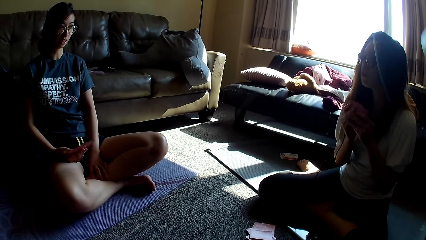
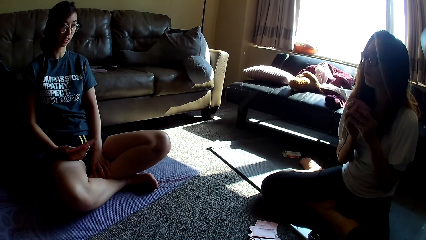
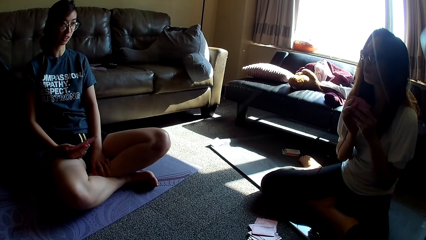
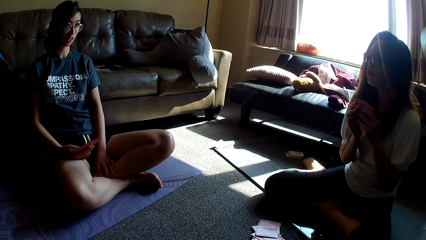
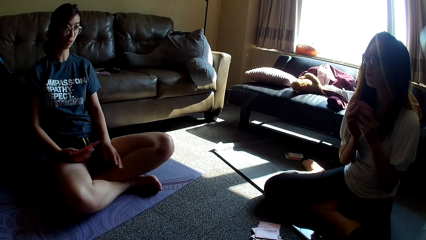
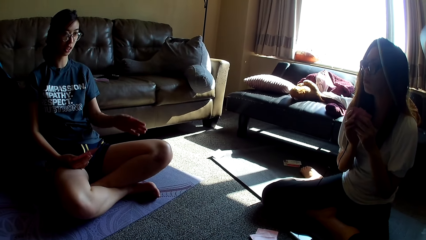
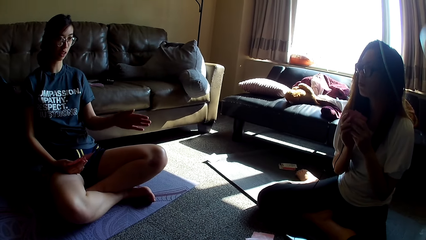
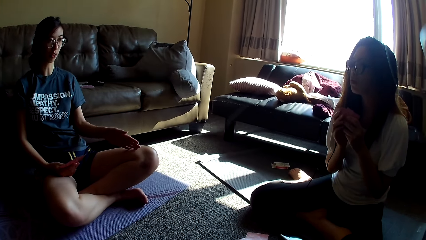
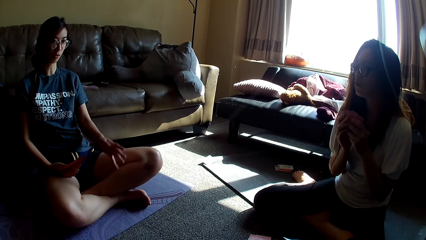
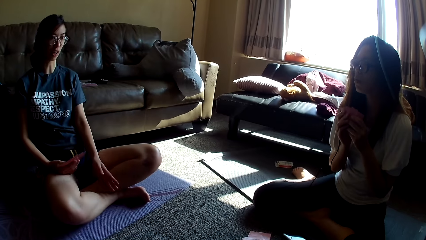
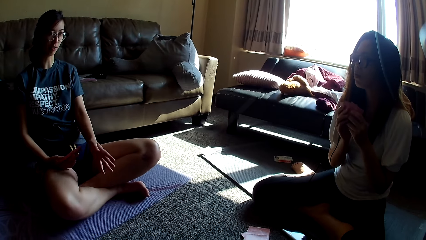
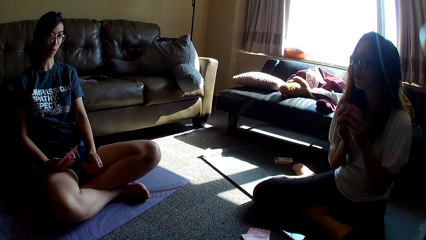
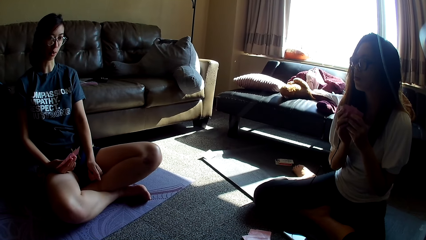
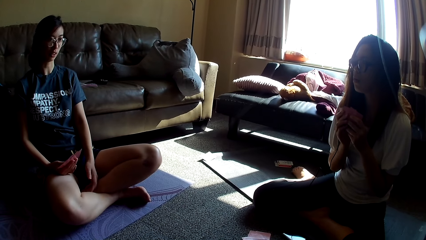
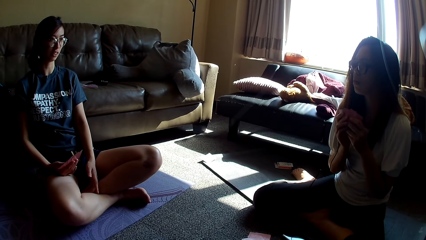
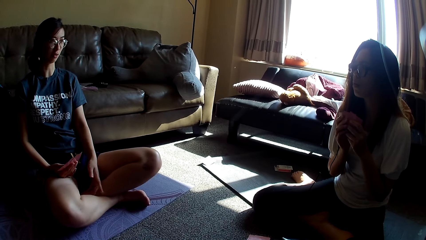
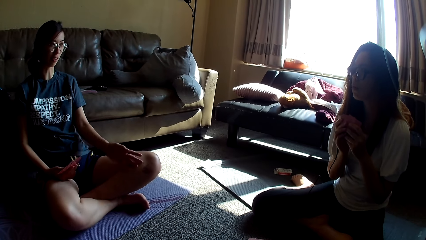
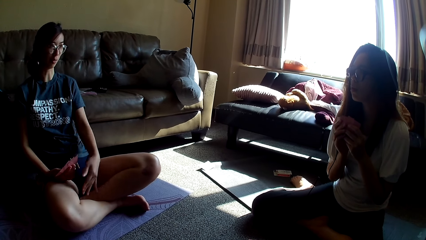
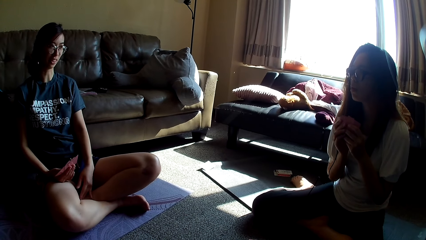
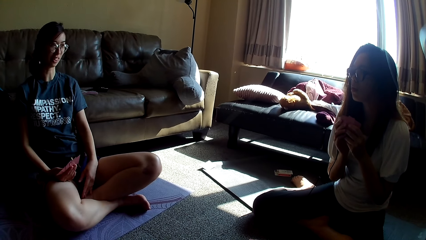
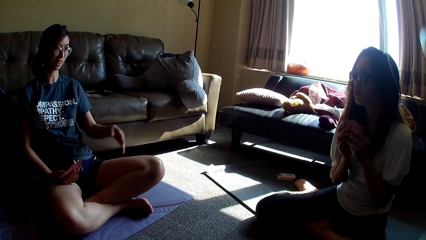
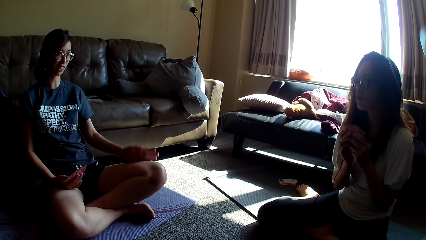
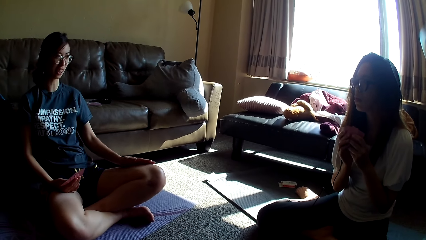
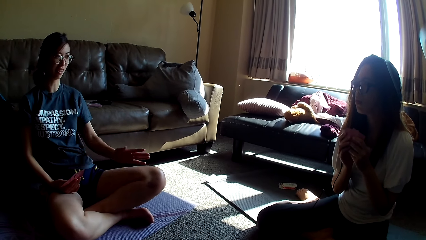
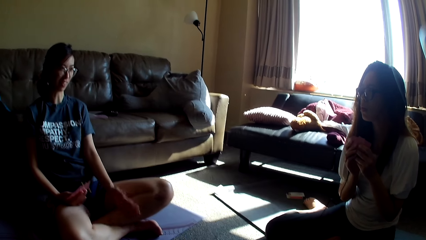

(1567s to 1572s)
The other lady talks. The first lady talks and moves her hands.

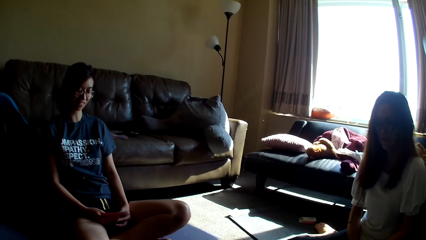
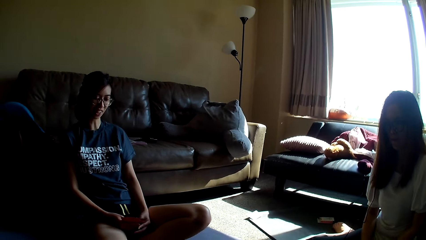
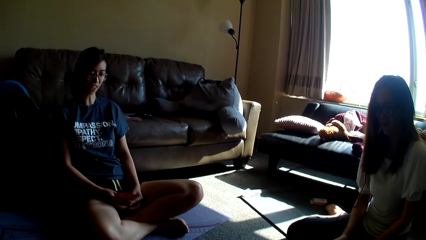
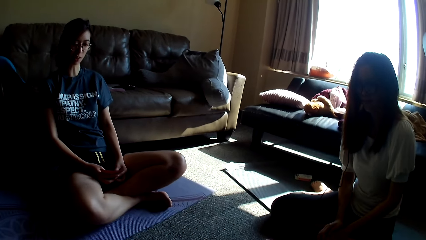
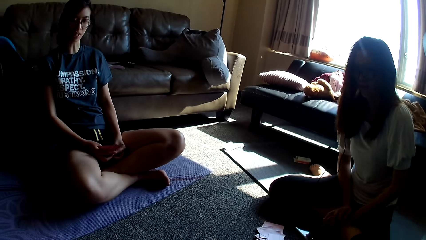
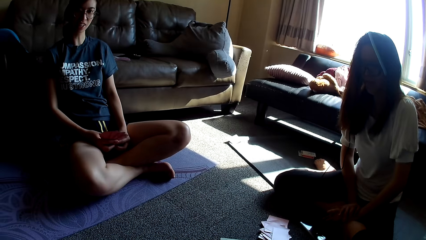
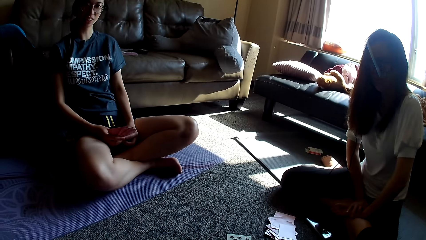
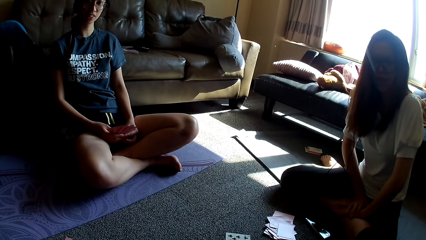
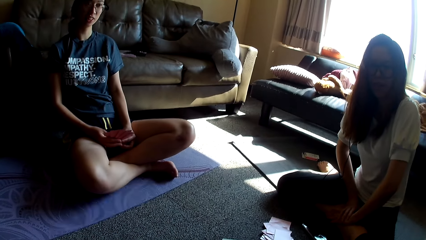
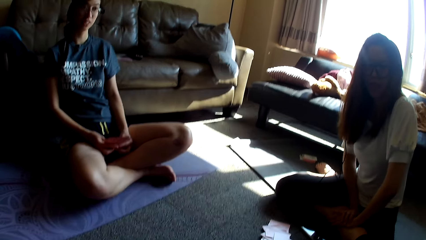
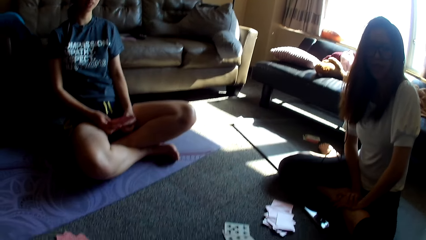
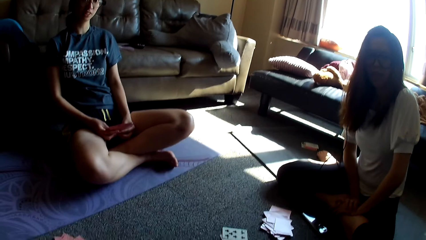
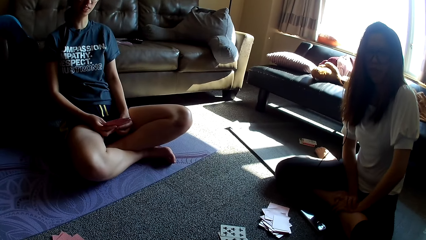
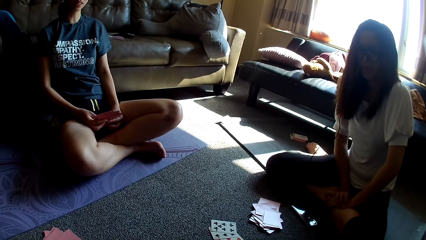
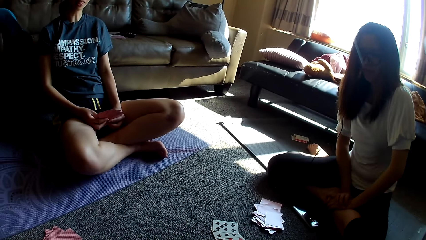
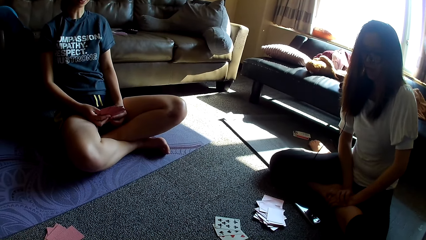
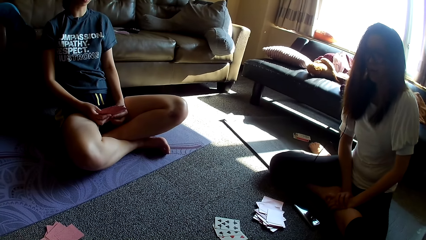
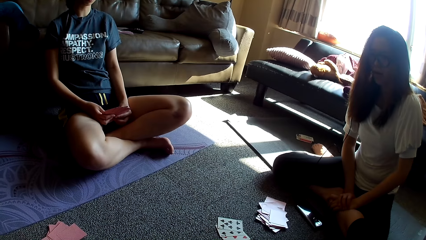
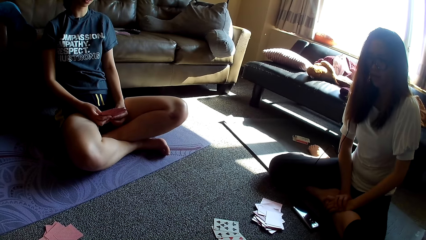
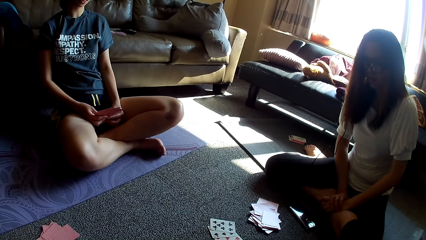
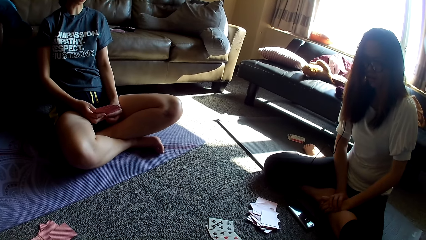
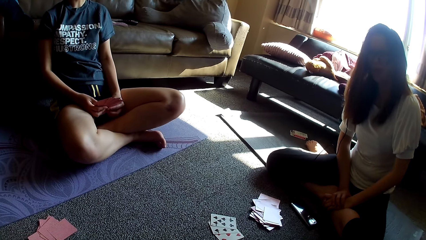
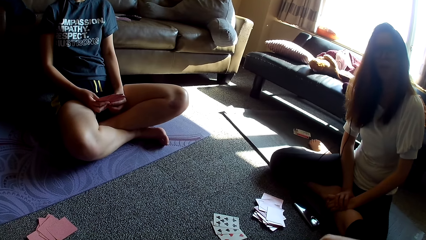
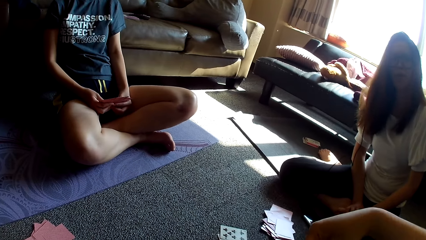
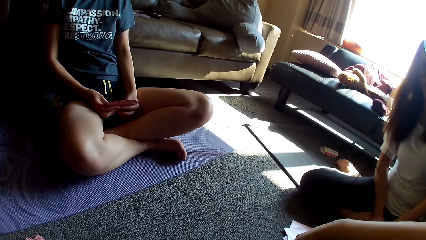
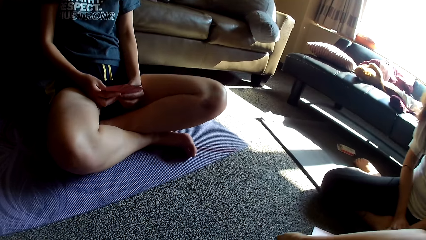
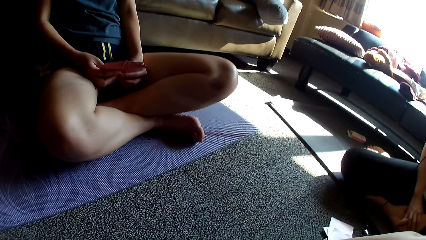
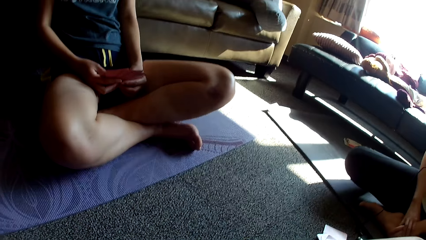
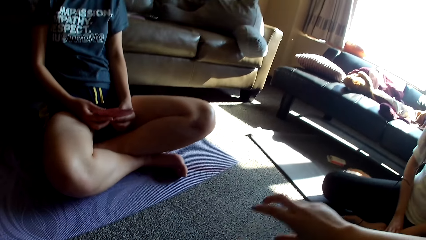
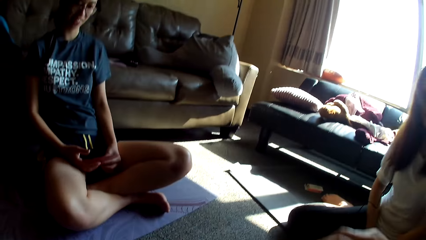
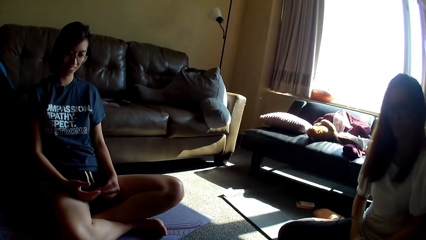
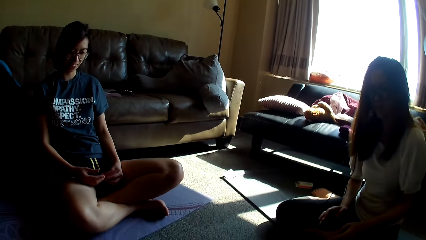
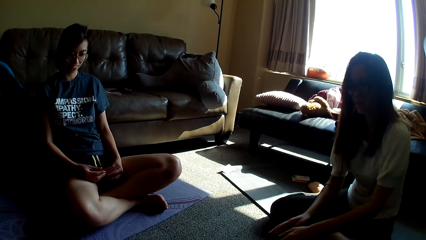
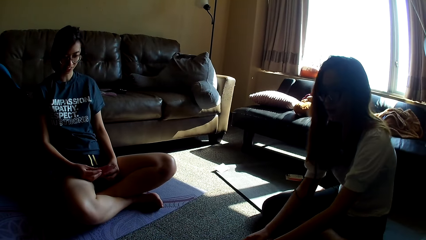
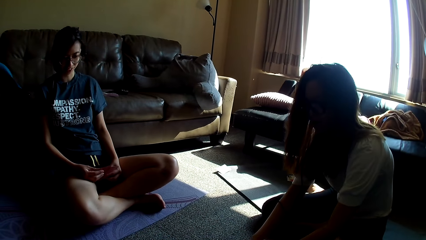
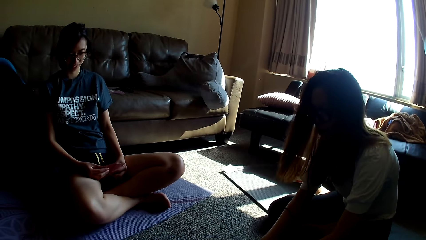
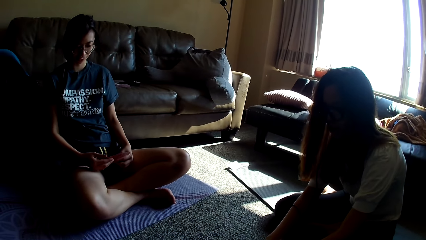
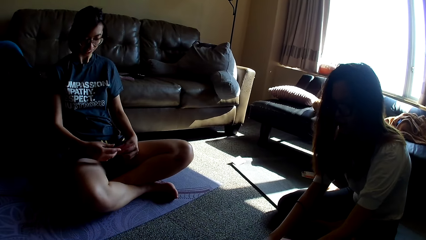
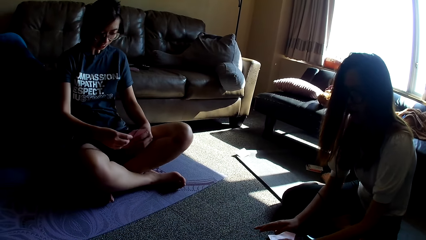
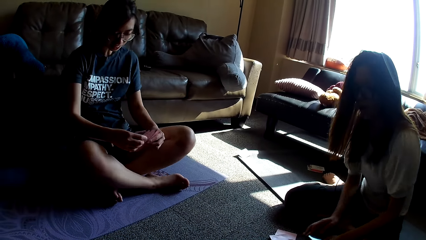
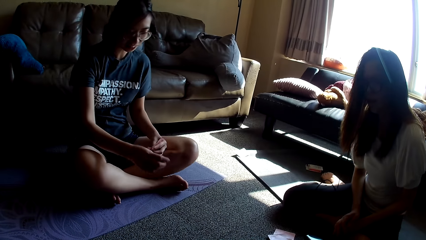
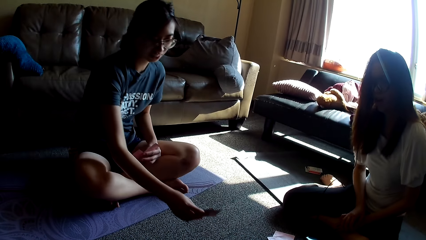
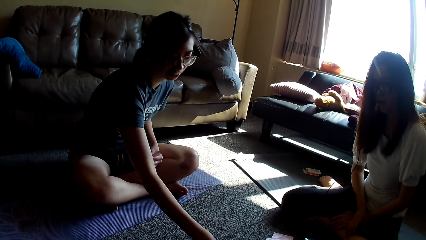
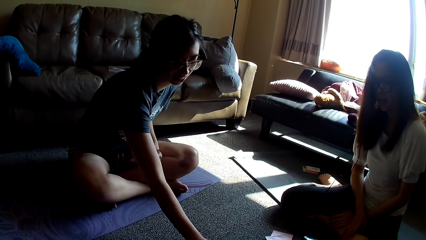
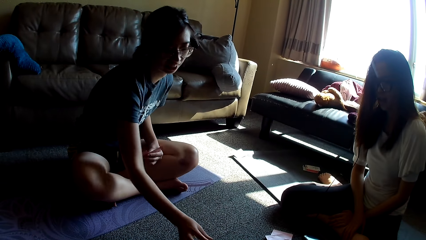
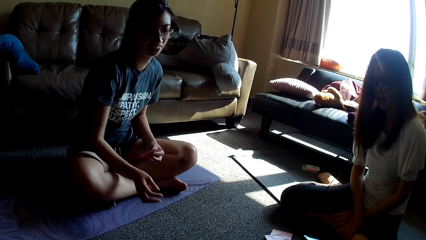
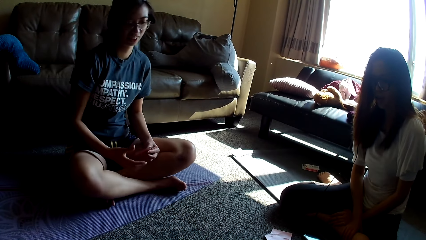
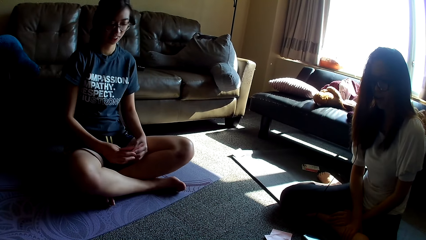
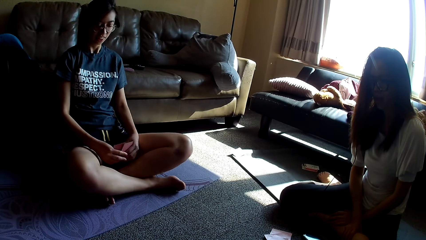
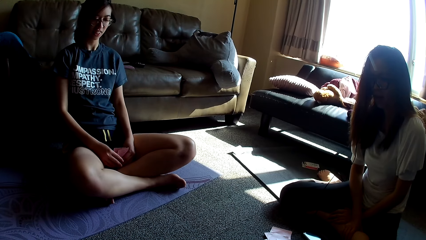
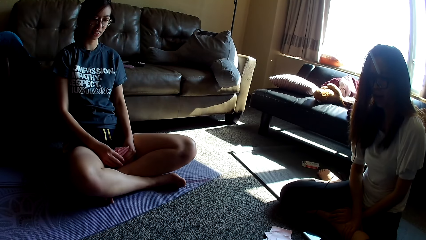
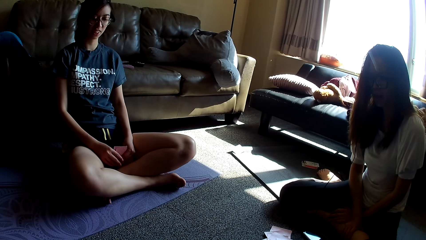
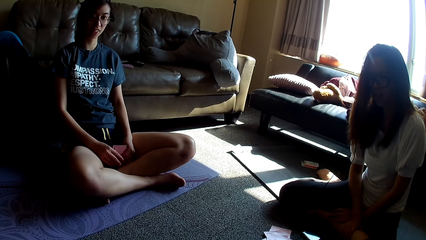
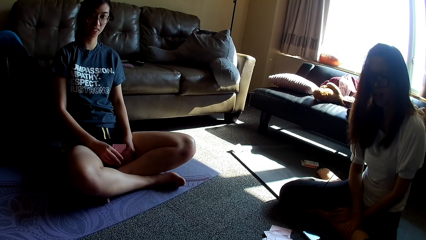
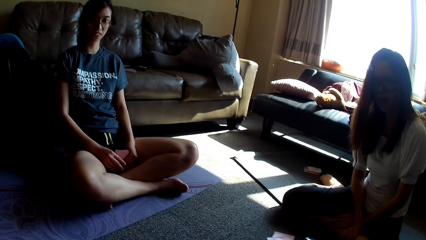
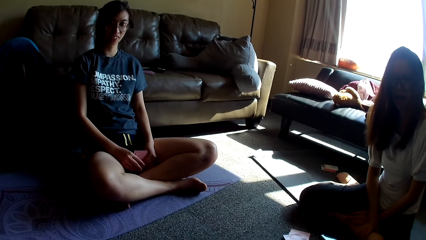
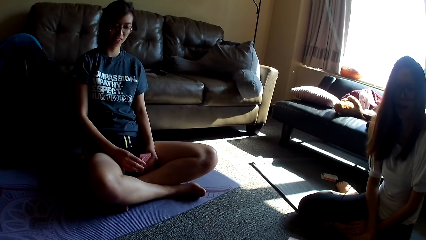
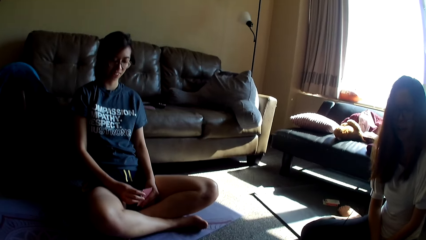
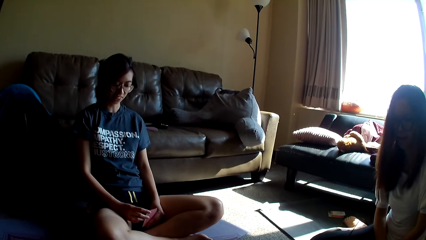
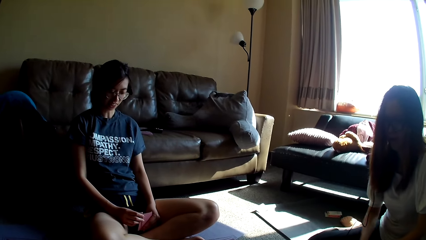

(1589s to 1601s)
A lady talks. The camera wearer laughs. Another lady puts her hand on her leg. The first lady talks. A person talks. The camera wearer moves her hand. The other lady leans forward. The first lady puts the card on the floor. She puts a card on the floor. She talks. She holds the cards with both hands. The camera wearer talks. She talks again.
